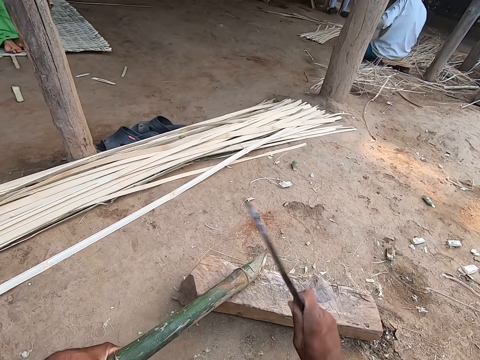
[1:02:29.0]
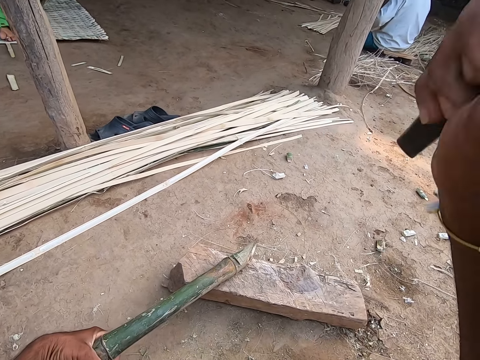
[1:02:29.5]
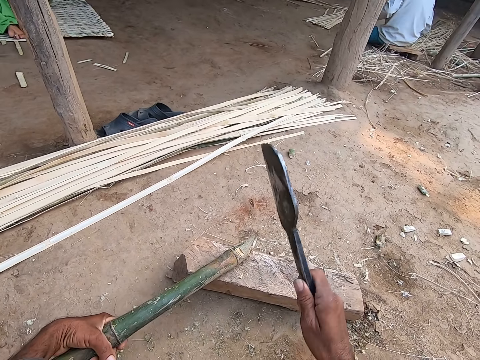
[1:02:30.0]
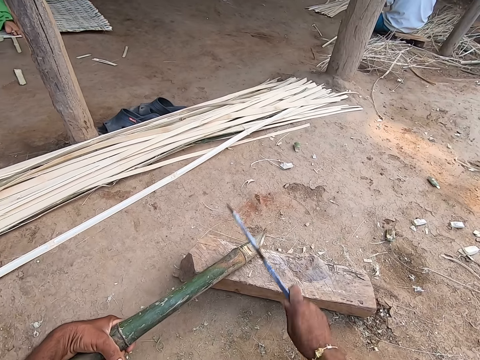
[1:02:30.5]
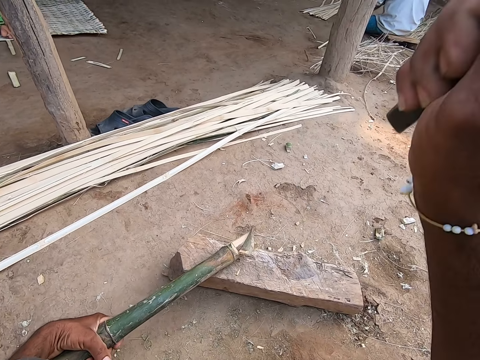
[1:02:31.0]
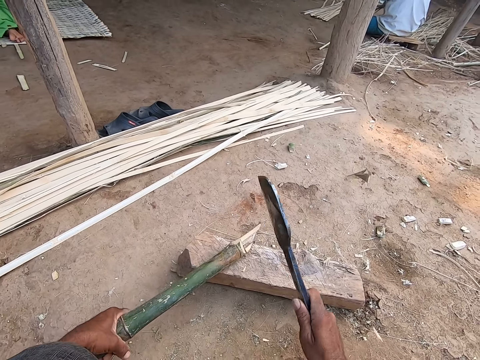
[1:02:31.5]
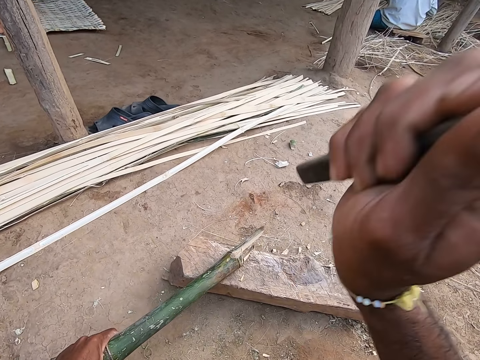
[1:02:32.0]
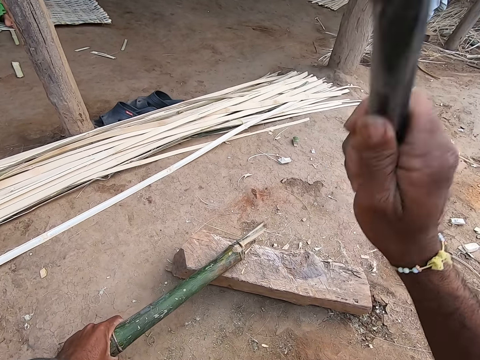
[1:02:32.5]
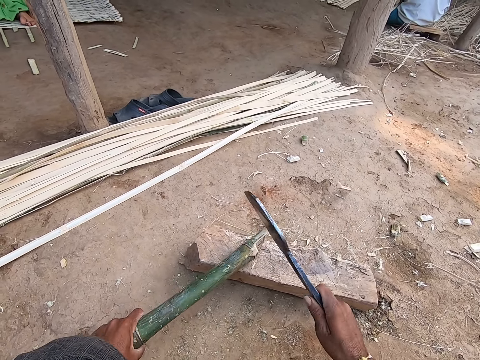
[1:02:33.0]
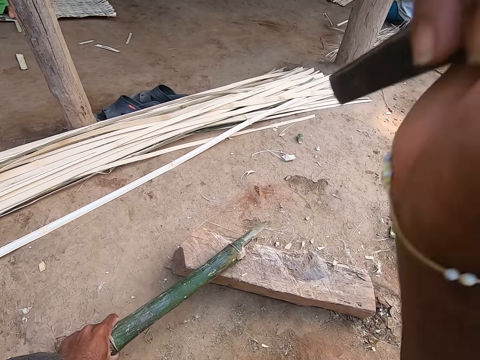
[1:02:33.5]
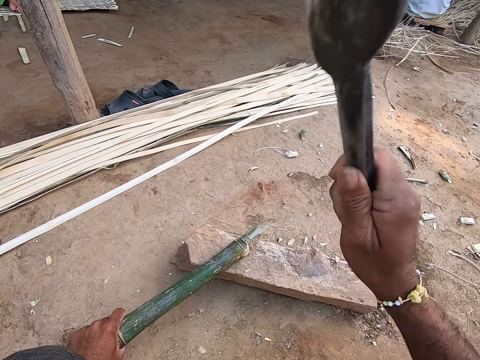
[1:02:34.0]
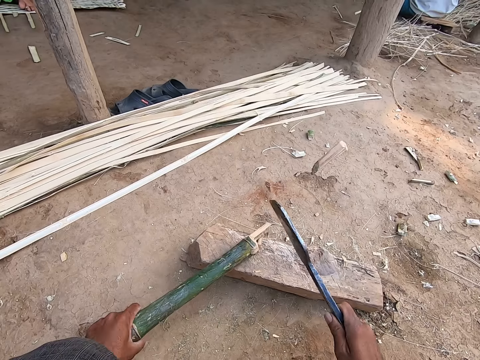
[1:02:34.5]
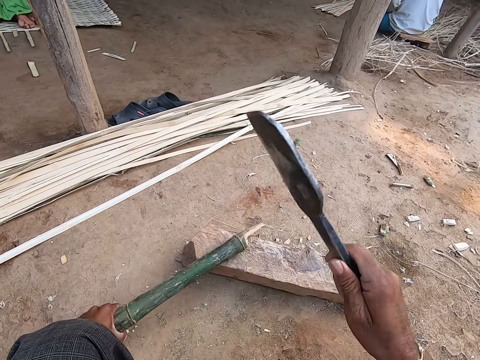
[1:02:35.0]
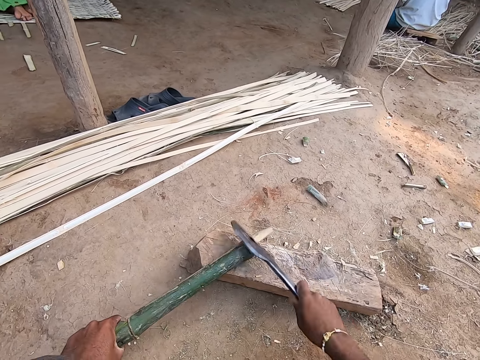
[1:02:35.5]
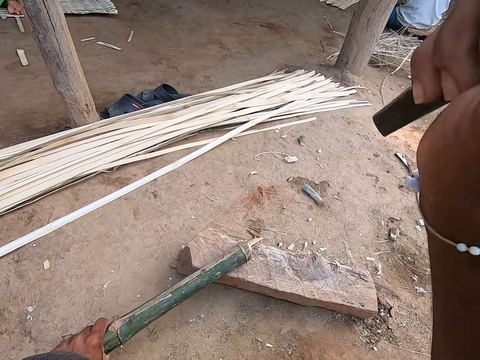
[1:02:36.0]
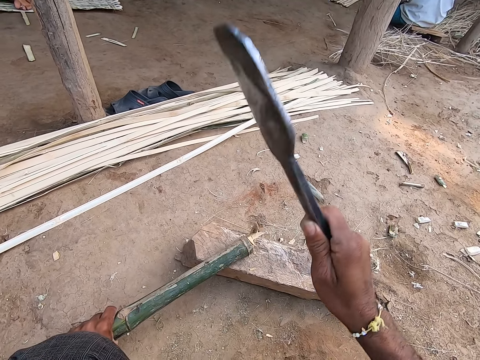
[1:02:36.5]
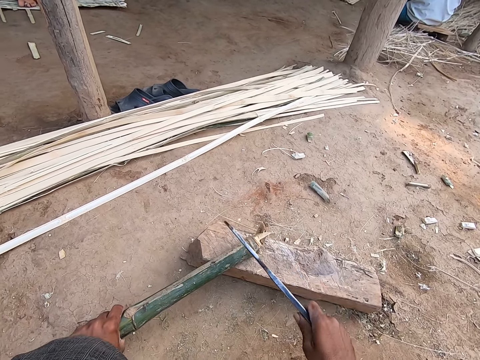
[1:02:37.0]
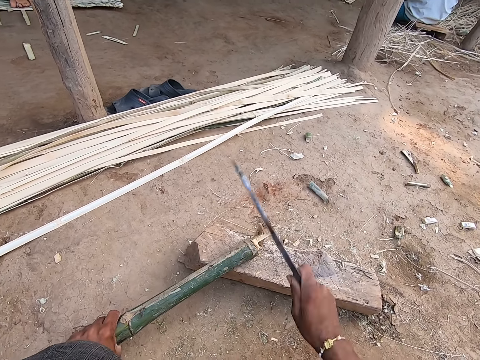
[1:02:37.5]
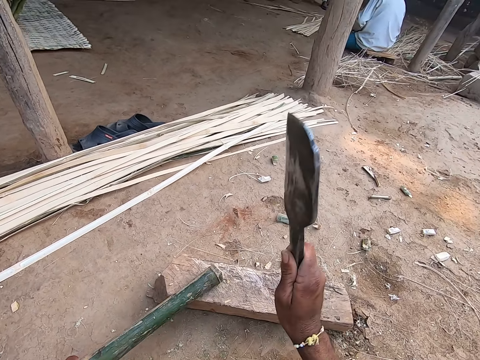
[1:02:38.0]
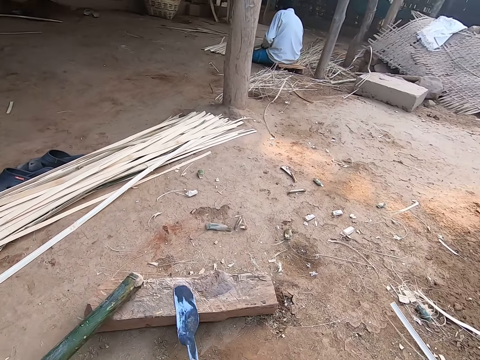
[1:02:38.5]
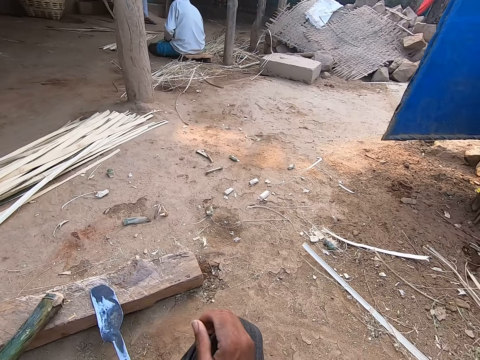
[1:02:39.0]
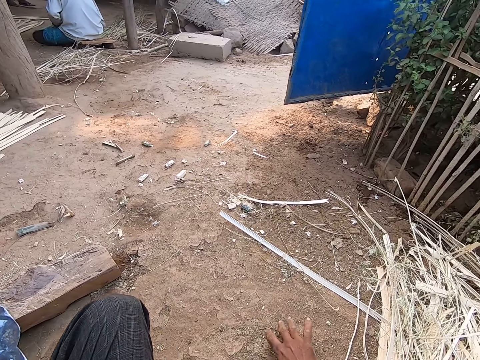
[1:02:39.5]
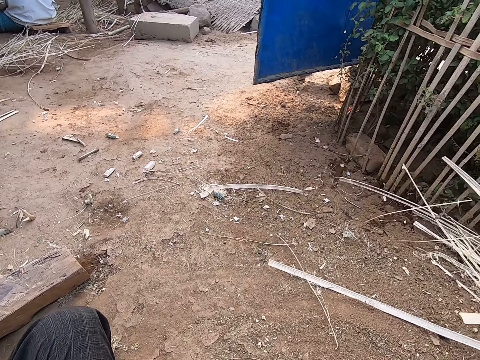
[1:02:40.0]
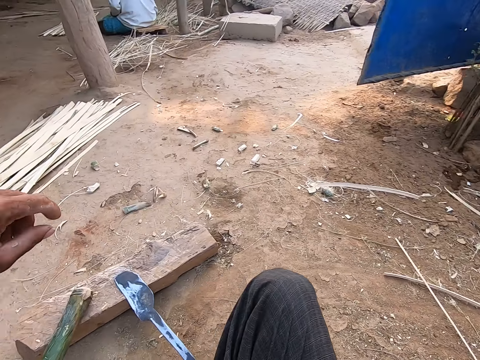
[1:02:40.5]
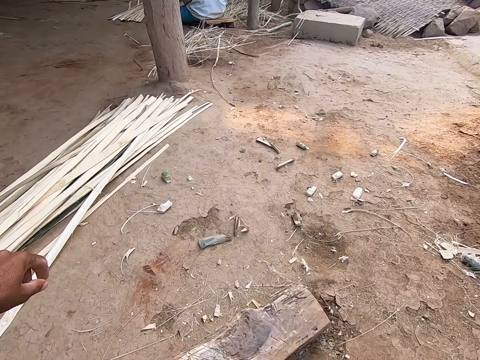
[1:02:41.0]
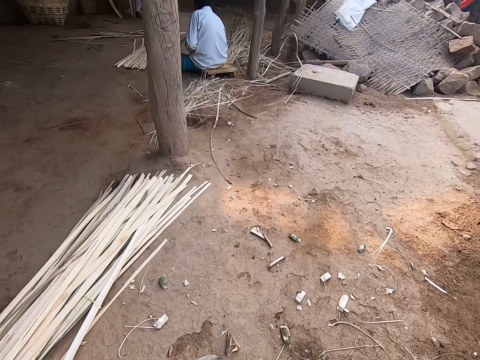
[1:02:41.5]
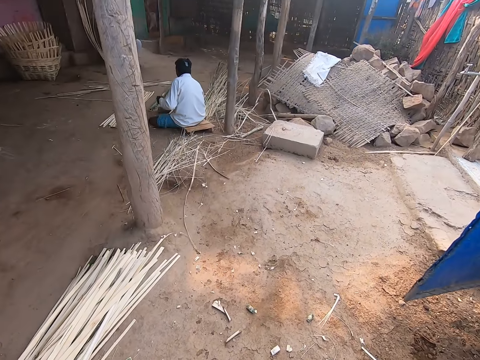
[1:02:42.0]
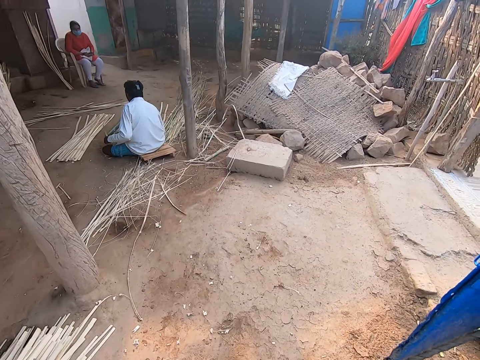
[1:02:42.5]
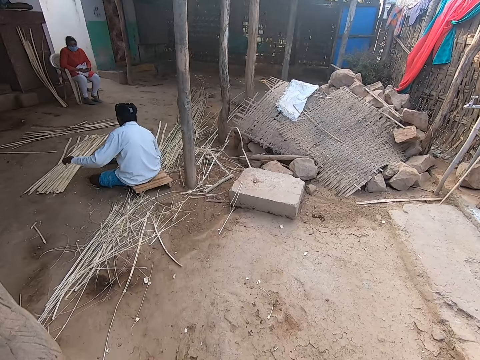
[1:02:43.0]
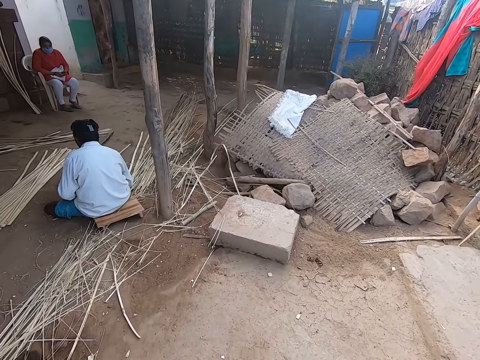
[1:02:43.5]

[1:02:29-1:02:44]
The camera wearer cuts the edge of the Napier grass stem with a knife. He places the billhook on the wood with his right hand. He moves the bamboo strips on the ground aside with his right hand. He walks towards a man. The man arranges bamboo strips with his hands.

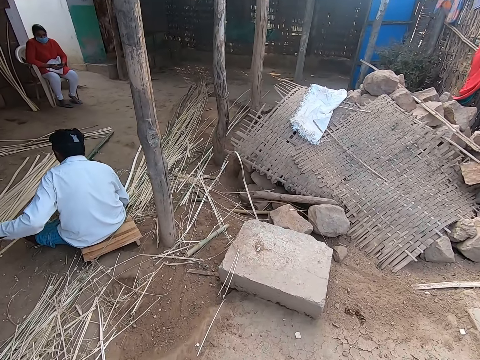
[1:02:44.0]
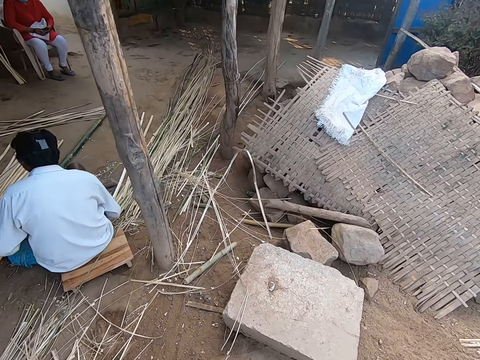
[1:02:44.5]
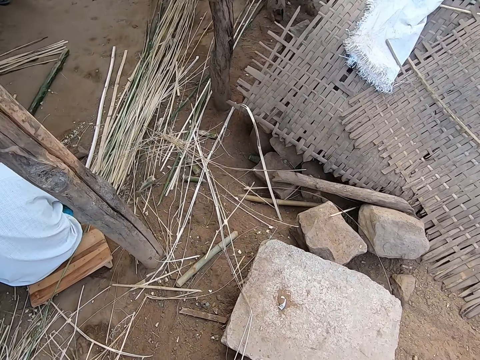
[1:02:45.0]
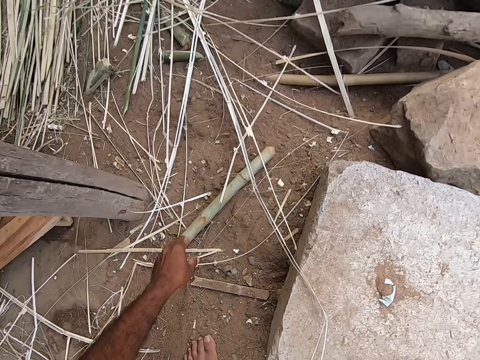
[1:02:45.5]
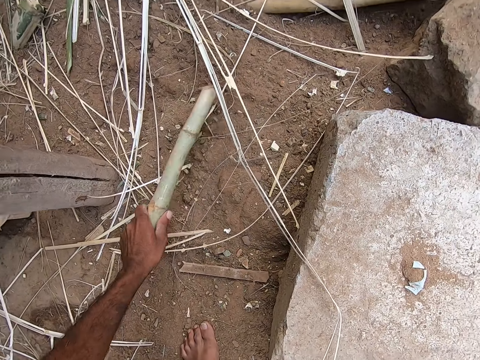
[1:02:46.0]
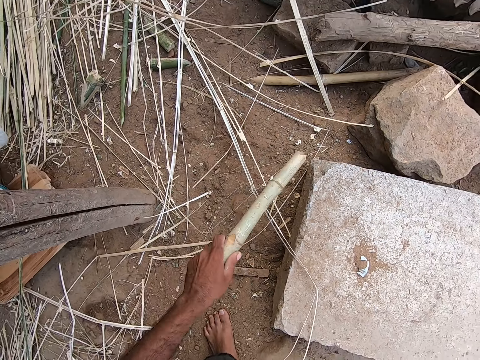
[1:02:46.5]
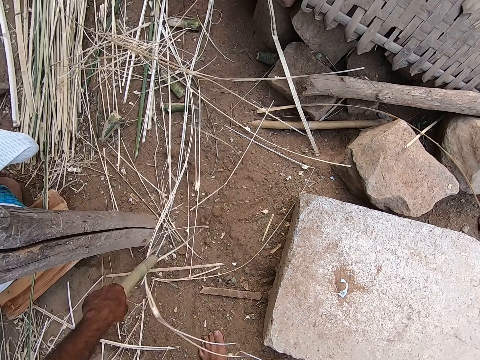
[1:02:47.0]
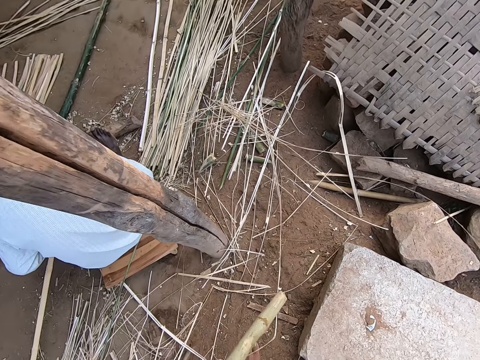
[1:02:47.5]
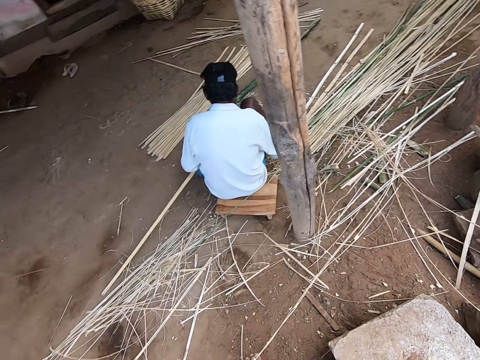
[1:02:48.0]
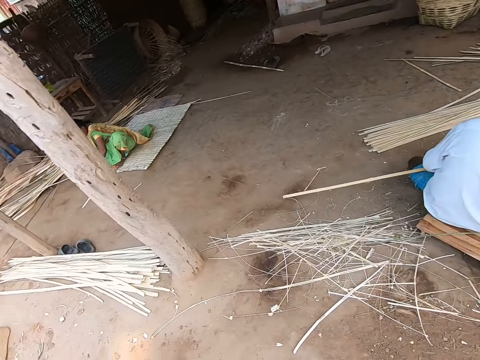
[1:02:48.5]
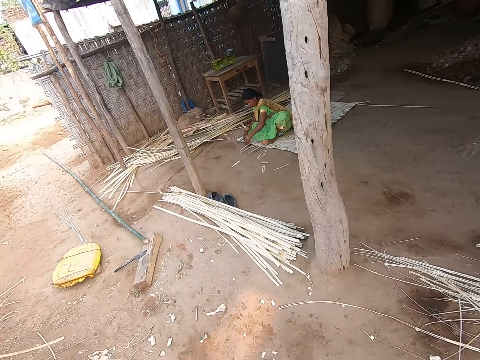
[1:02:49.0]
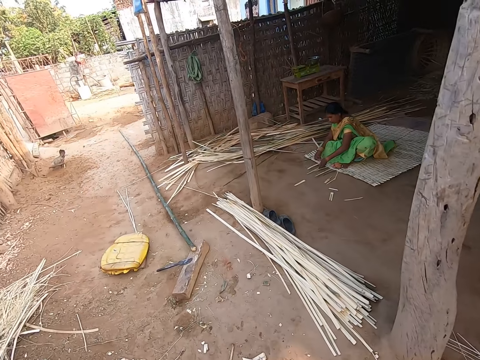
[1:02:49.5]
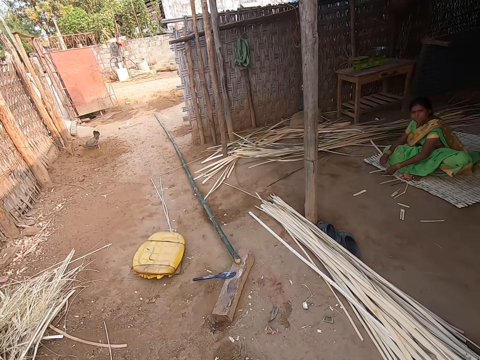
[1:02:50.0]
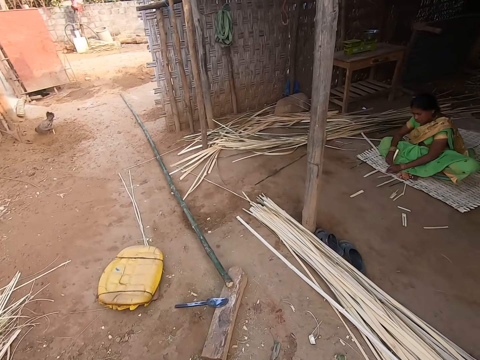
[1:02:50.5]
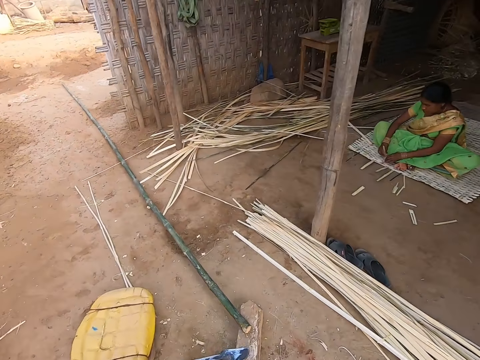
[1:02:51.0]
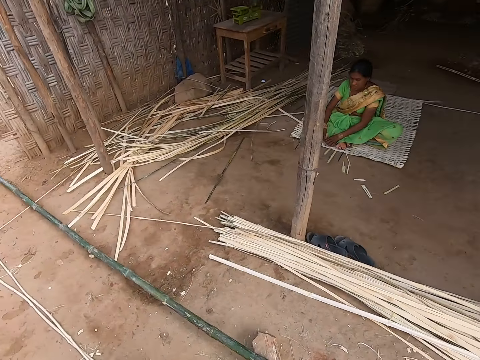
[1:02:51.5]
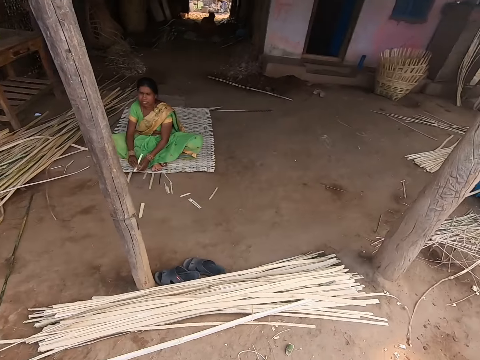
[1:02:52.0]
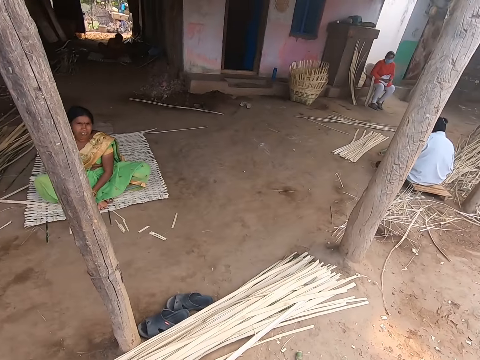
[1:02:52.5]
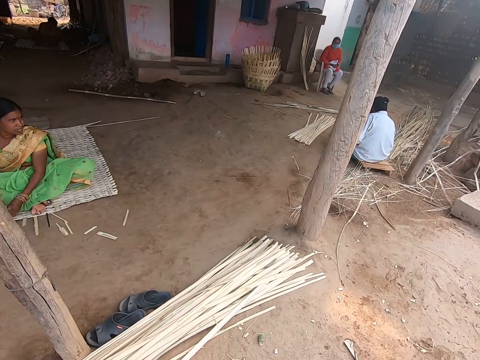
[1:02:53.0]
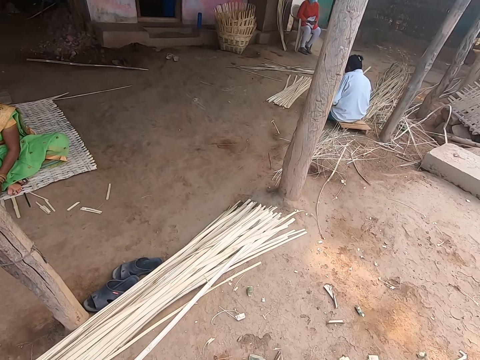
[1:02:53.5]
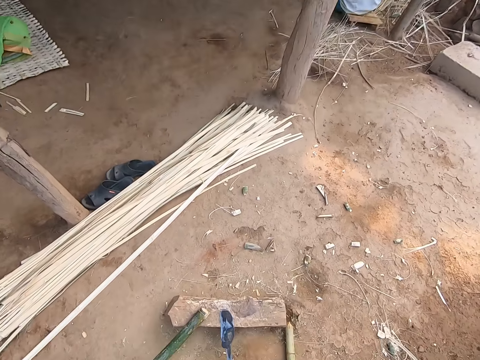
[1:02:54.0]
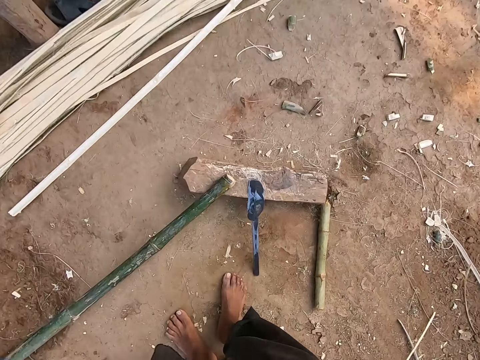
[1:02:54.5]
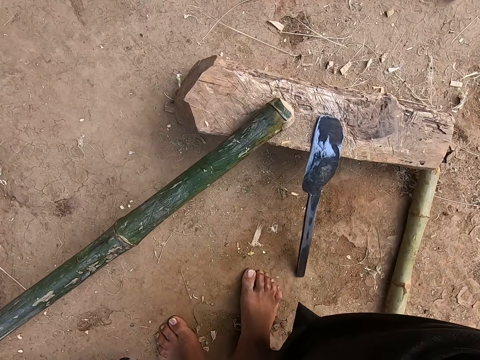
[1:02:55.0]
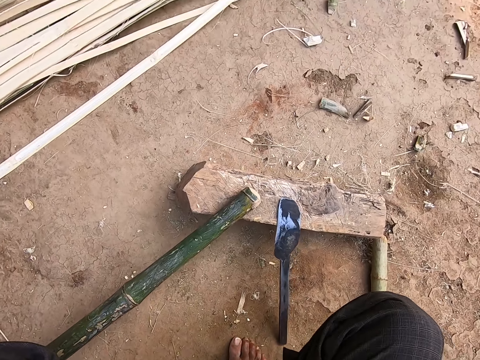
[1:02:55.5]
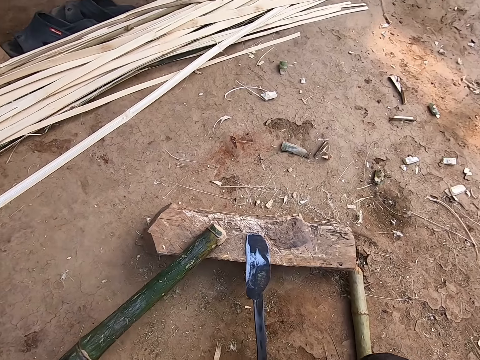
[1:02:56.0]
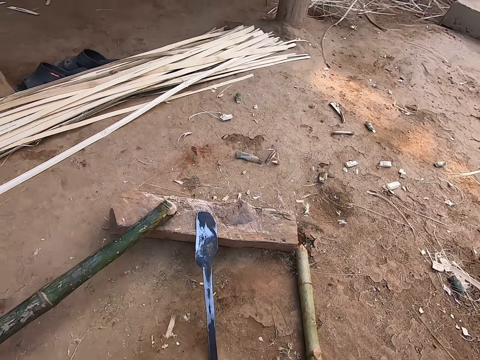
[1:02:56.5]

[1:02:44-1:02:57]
The camera wearer walks around the compound. He picks a small wood from the ground with his left hand. He picks a Napier grass stem. He moves a bamboo strip aside with the small wood in his left hand. He walks back. He walks around the compound.
